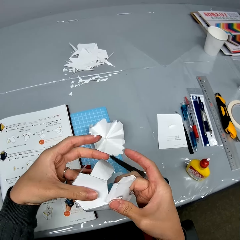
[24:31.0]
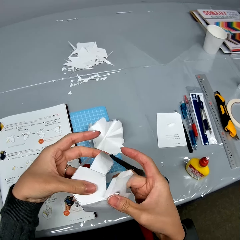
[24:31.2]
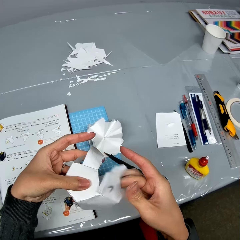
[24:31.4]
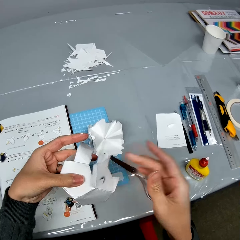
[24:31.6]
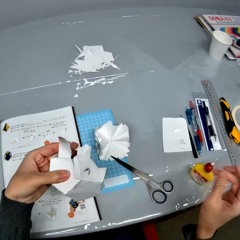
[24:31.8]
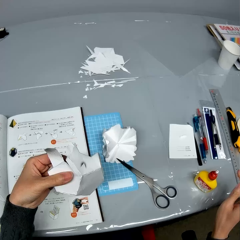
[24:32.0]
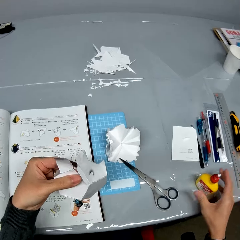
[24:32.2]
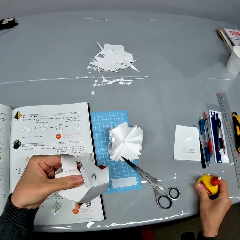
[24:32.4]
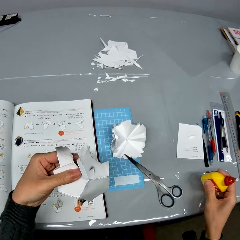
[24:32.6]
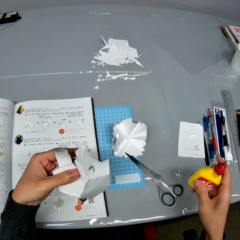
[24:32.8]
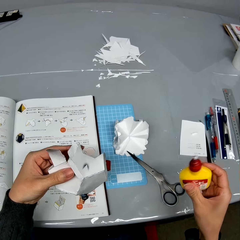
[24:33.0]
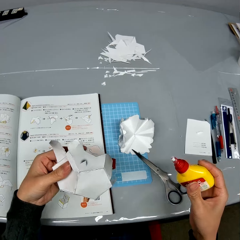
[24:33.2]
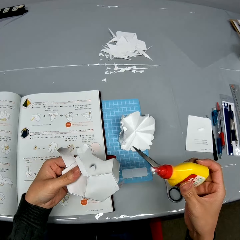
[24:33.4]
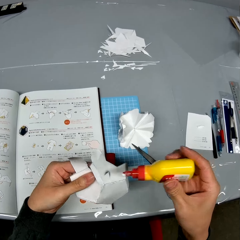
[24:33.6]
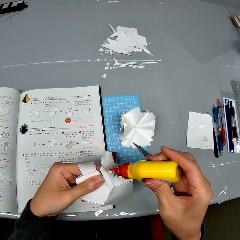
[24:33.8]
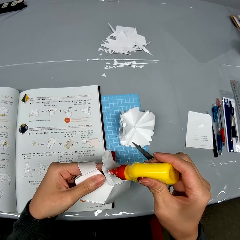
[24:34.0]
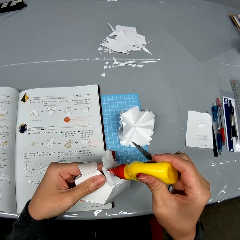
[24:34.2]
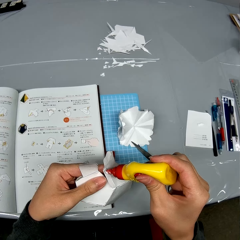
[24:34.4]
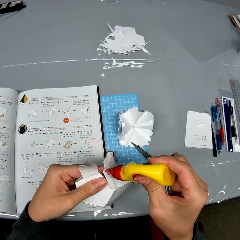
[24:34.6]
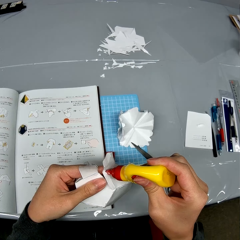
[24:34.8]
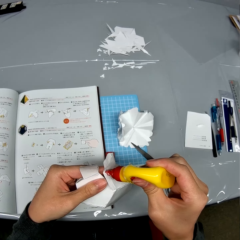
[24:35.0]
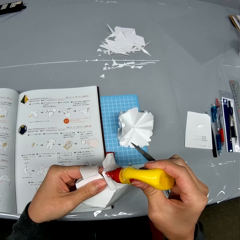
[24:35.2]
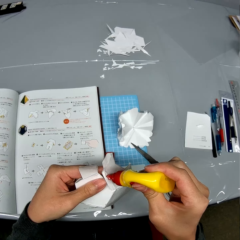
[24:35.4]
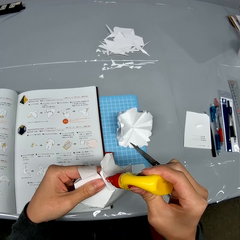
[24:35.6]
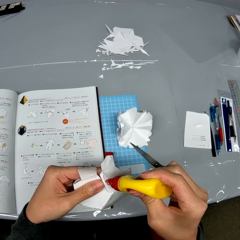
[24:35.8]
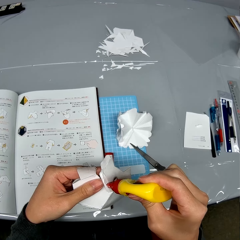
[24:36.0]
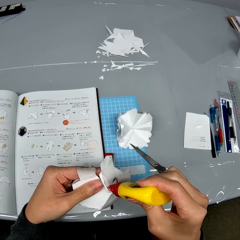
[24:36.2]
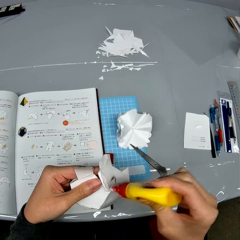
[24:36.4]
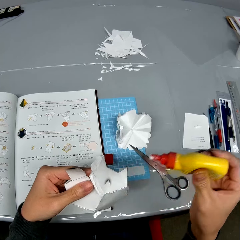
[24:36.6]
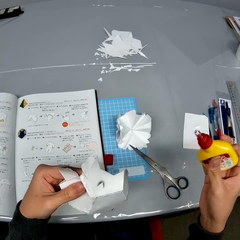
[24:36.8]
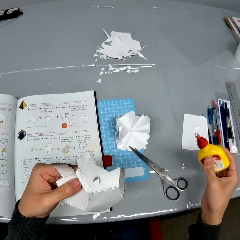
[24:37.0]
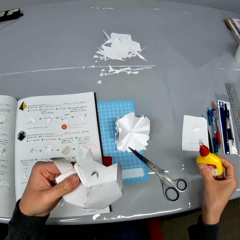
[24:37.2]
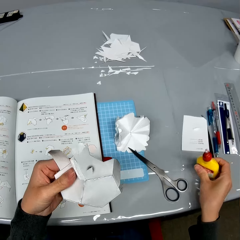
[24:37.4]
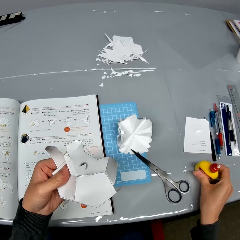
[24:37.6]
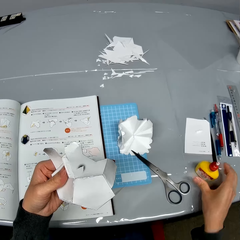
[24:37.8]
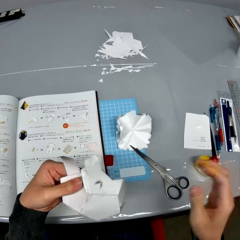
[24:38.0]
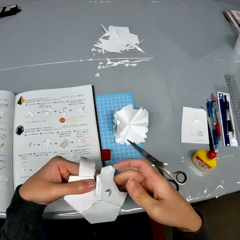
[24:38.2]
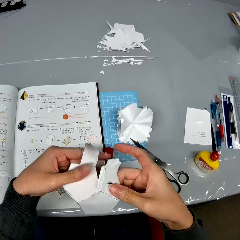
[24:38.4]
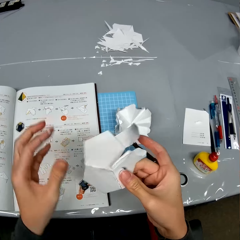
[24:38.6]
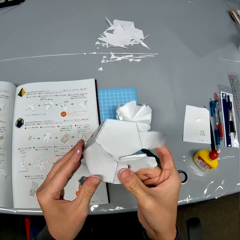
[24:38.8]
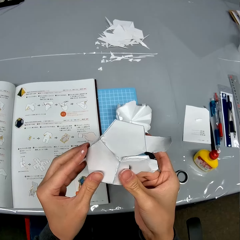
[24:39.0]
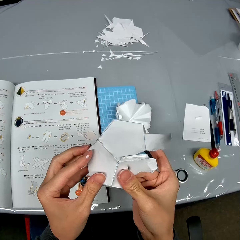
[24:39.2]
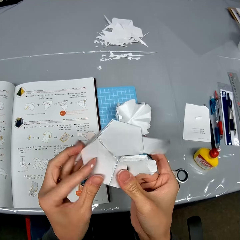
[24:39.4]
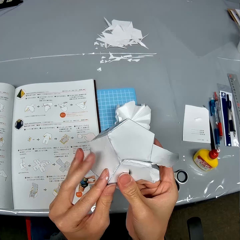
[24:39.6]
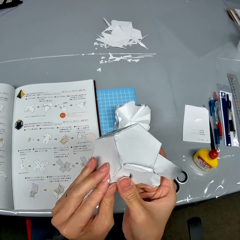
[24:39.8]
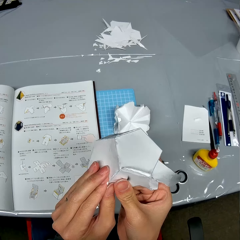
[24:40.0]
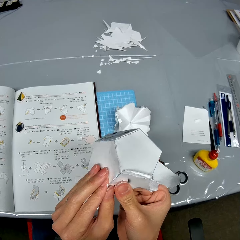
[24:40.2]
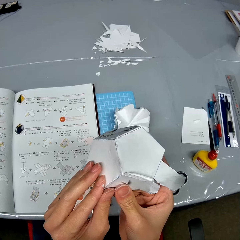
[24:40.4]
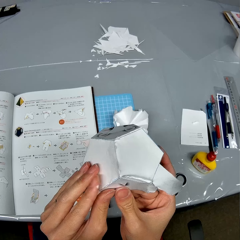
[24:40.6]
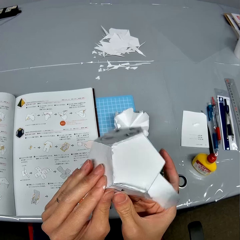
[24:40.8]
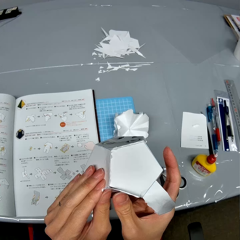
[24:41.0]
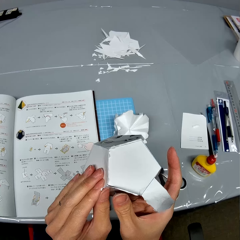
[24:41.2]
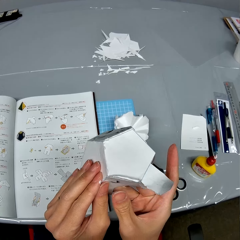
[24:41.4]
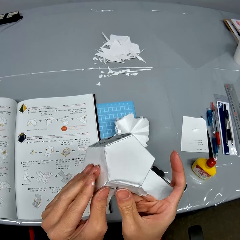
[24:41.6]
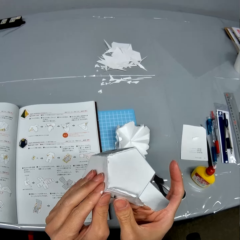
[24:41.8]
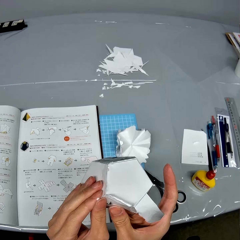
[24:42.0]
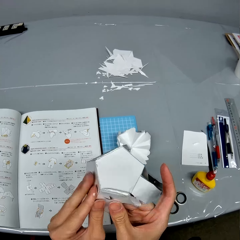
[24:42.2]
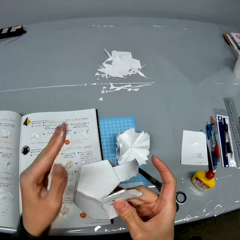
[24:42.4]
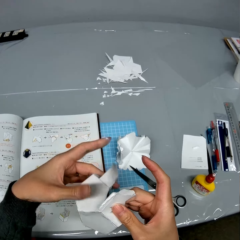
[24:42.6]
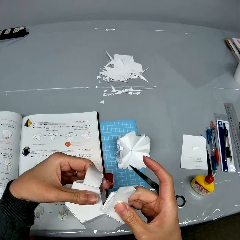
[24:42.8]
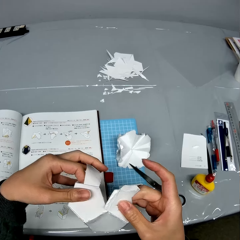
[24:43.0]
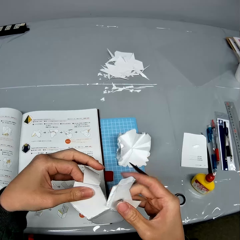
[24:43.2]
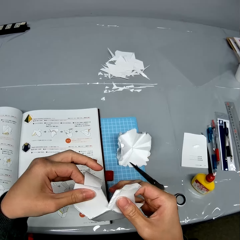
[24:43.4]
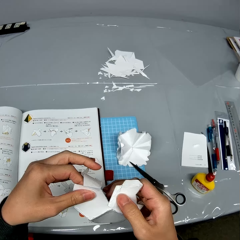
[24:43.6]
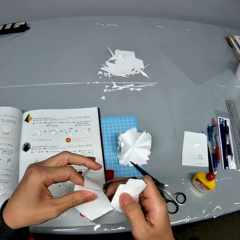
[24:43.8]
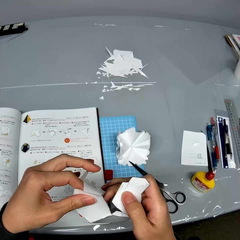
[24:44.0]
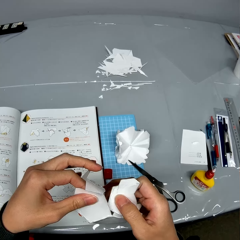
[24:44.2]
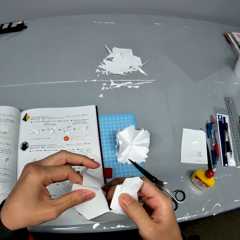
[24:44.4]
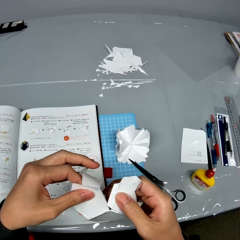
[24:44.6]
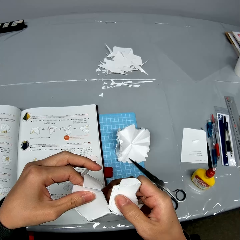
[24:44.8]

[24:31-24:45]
The camera wearer picks up the super glue from the table. They hold the super glue. They apply the super glue to the craft paper. They place the super glue on the table. They fix the decoration. They fold the craft paper.
